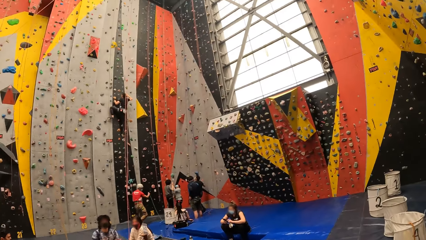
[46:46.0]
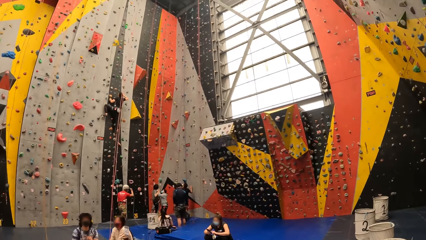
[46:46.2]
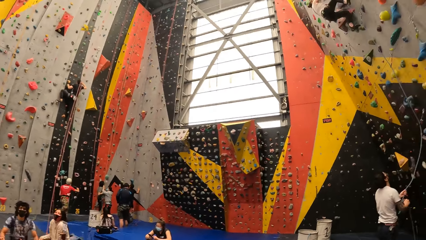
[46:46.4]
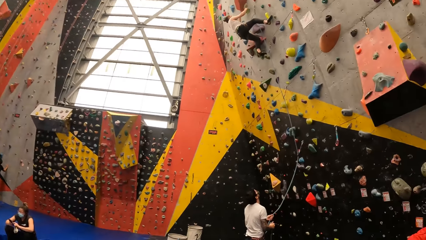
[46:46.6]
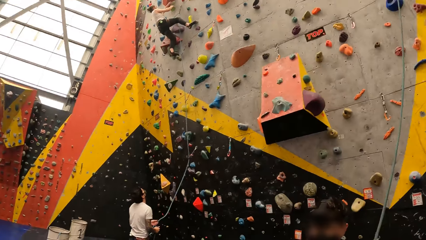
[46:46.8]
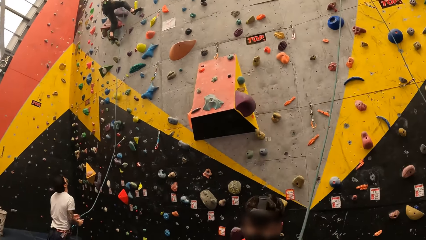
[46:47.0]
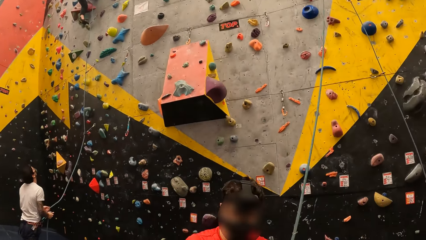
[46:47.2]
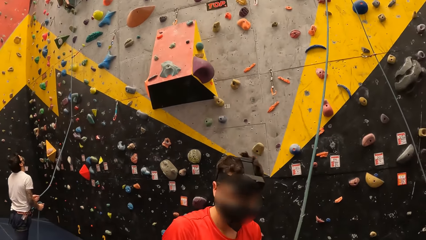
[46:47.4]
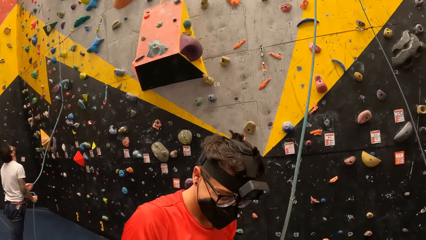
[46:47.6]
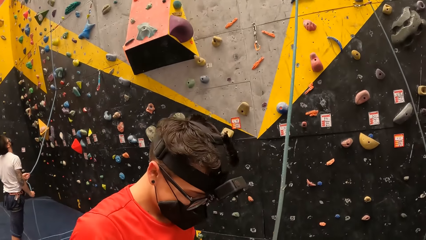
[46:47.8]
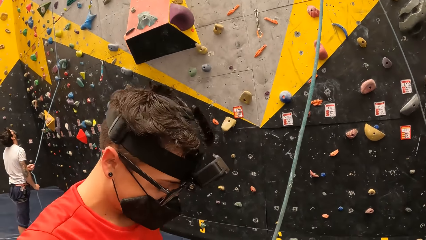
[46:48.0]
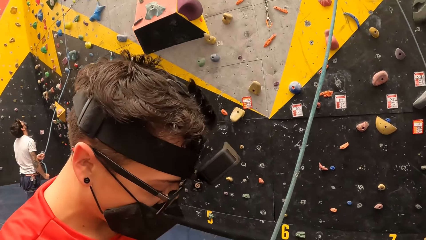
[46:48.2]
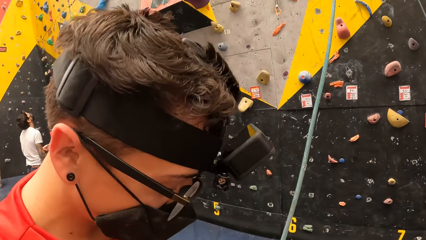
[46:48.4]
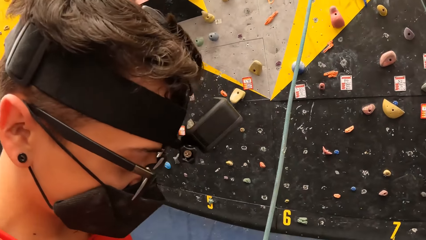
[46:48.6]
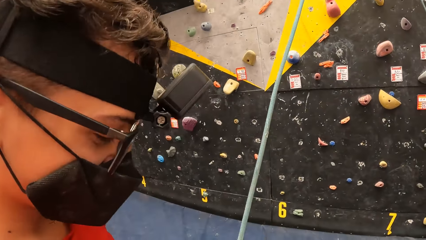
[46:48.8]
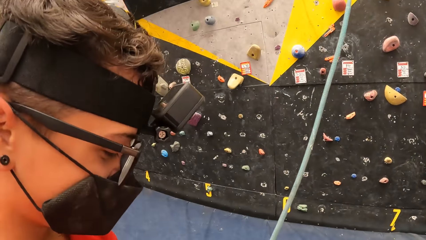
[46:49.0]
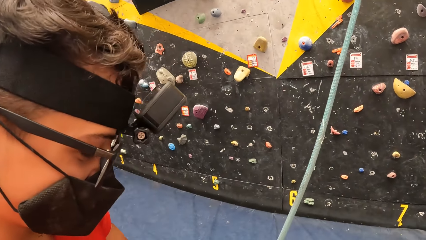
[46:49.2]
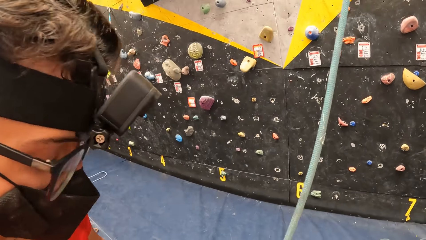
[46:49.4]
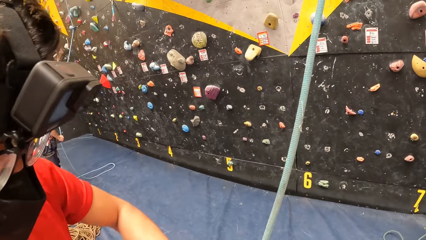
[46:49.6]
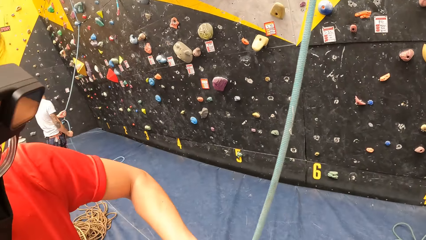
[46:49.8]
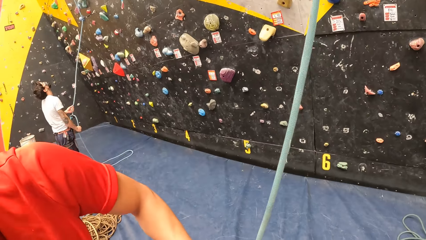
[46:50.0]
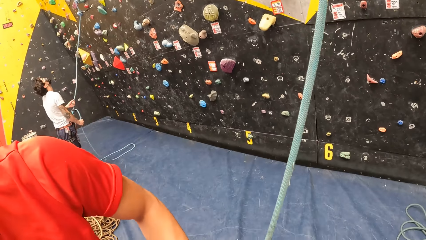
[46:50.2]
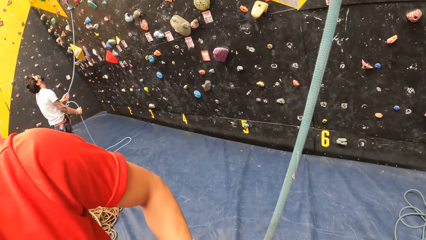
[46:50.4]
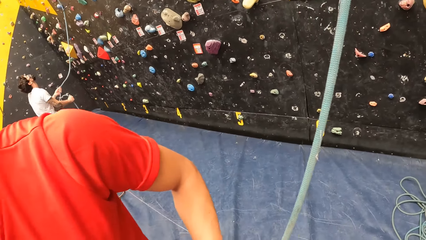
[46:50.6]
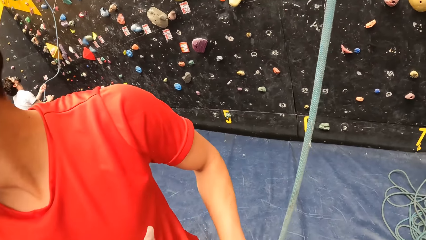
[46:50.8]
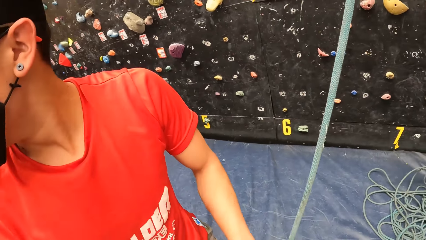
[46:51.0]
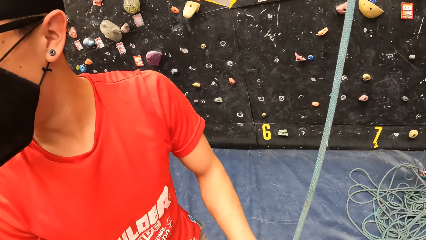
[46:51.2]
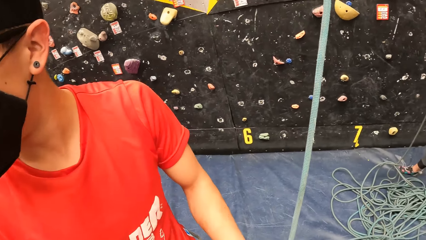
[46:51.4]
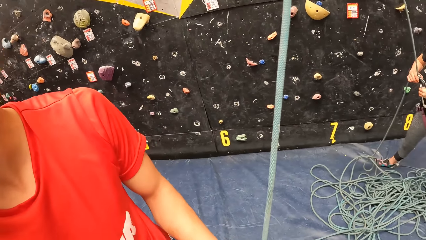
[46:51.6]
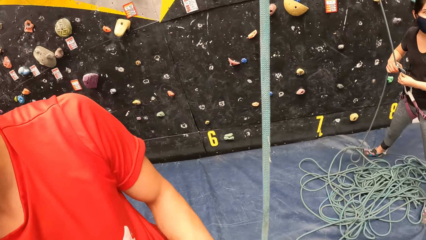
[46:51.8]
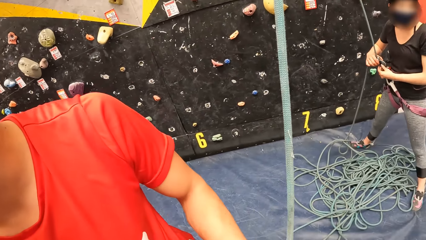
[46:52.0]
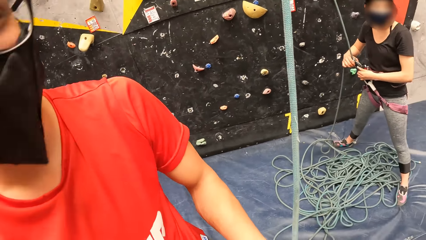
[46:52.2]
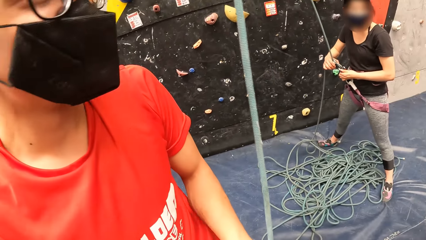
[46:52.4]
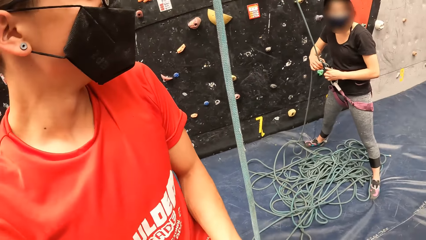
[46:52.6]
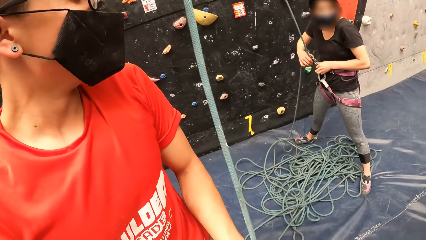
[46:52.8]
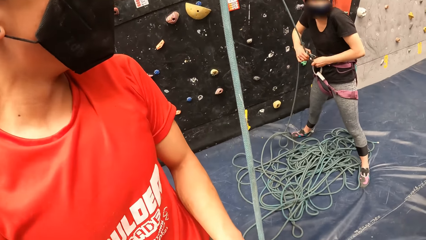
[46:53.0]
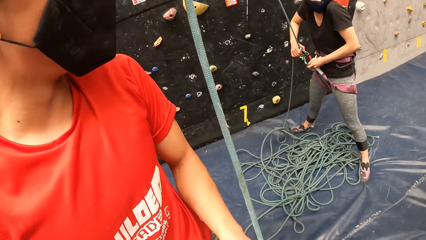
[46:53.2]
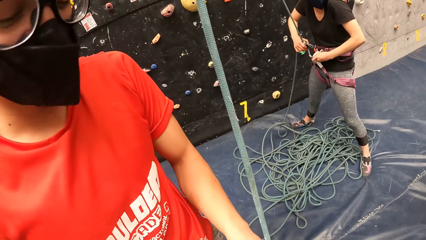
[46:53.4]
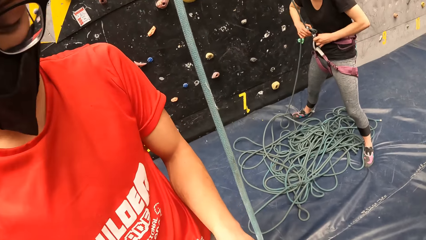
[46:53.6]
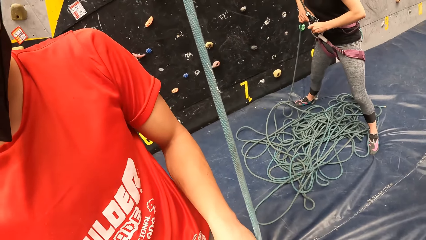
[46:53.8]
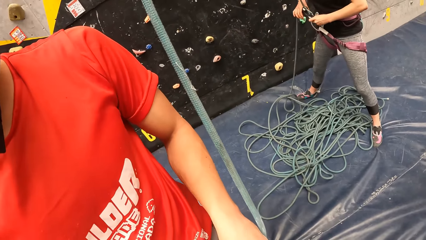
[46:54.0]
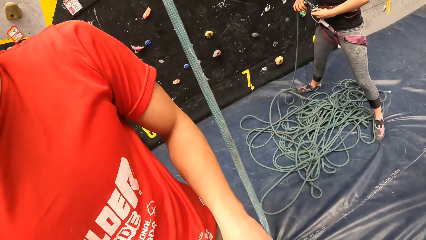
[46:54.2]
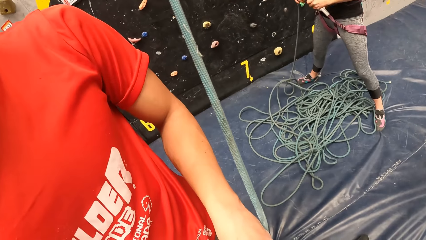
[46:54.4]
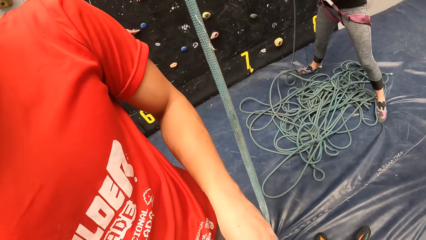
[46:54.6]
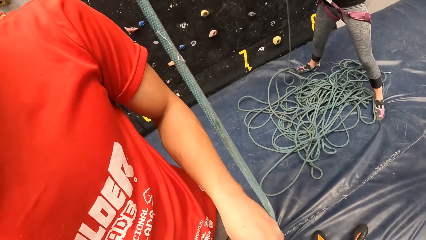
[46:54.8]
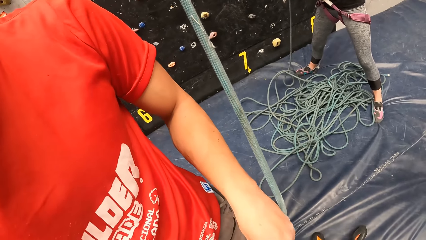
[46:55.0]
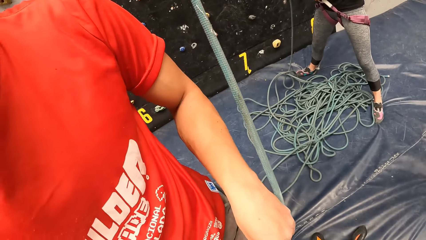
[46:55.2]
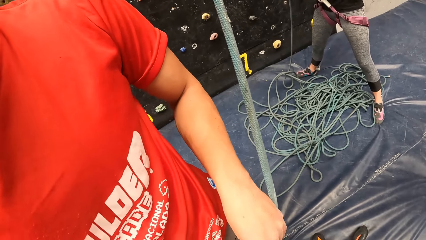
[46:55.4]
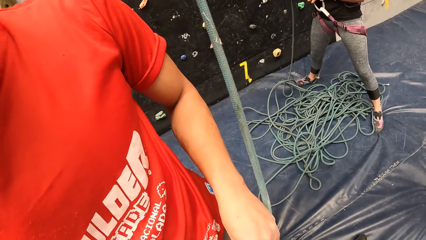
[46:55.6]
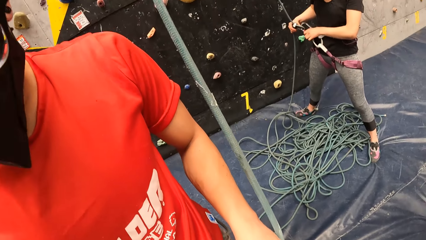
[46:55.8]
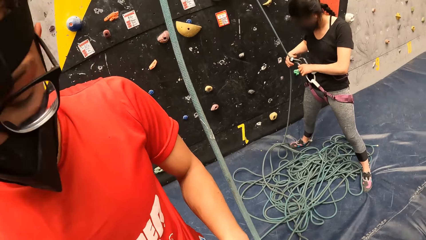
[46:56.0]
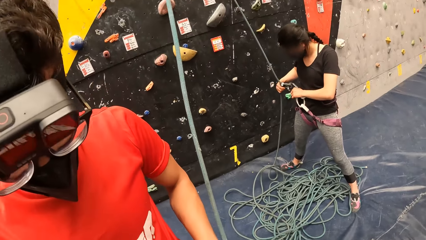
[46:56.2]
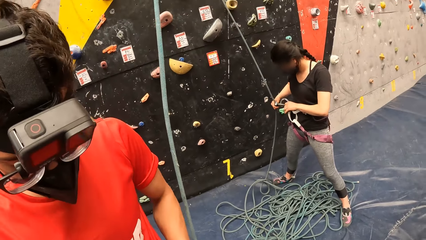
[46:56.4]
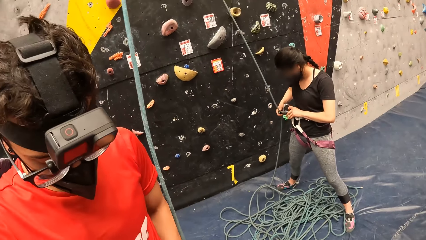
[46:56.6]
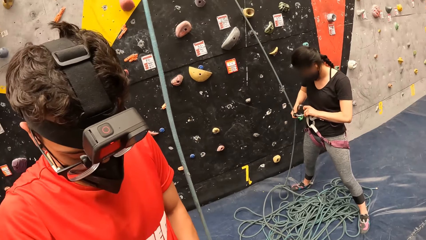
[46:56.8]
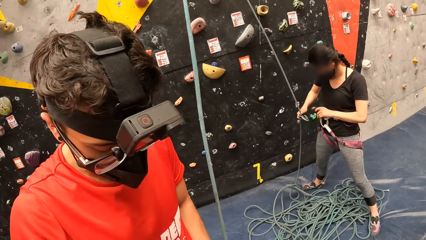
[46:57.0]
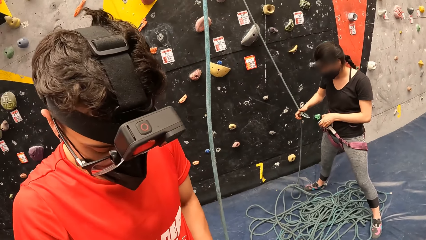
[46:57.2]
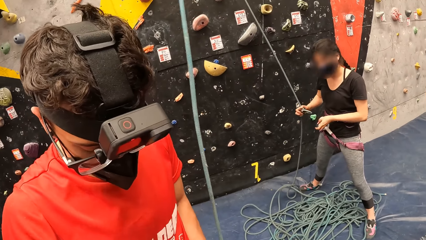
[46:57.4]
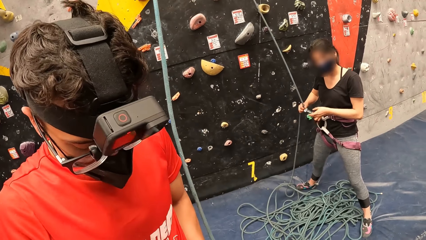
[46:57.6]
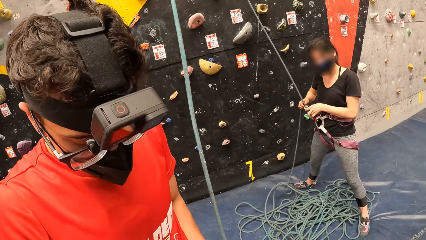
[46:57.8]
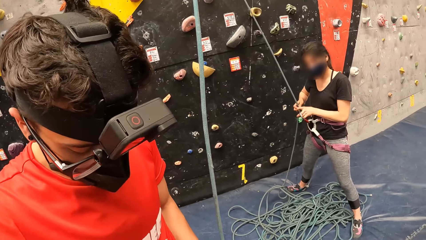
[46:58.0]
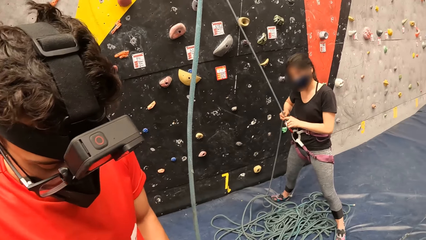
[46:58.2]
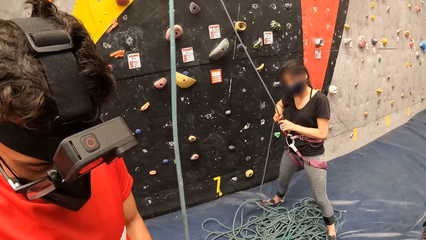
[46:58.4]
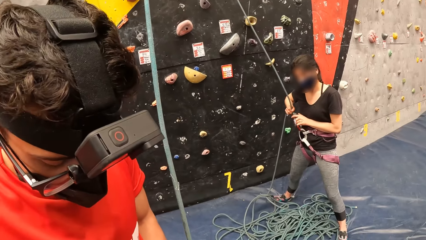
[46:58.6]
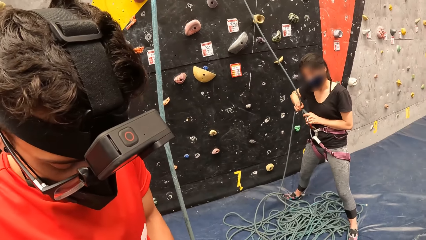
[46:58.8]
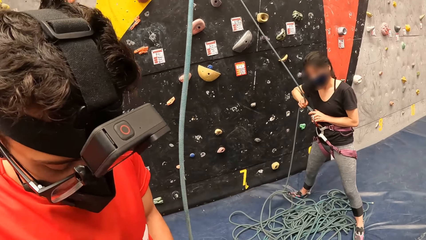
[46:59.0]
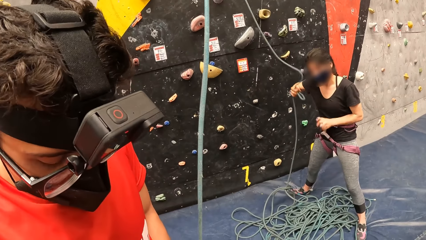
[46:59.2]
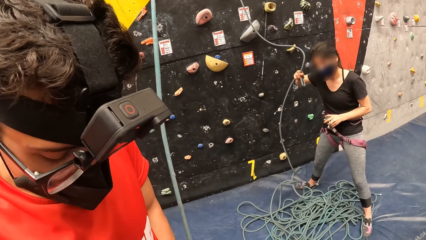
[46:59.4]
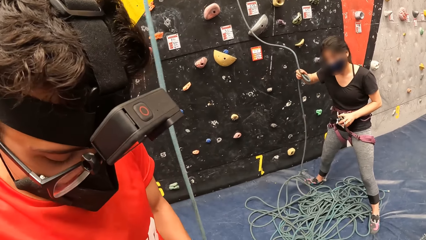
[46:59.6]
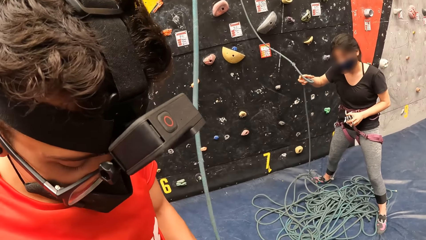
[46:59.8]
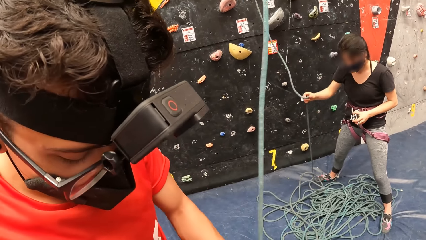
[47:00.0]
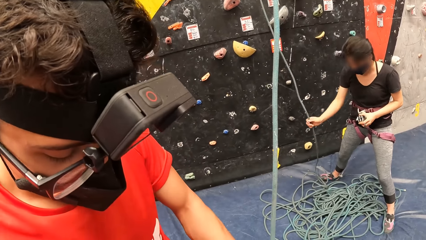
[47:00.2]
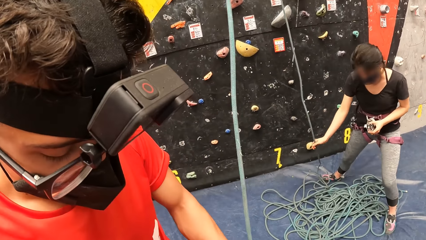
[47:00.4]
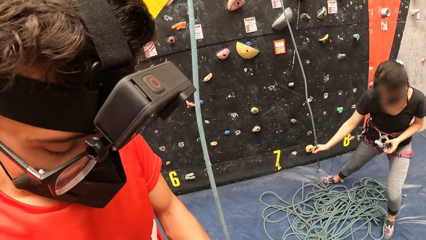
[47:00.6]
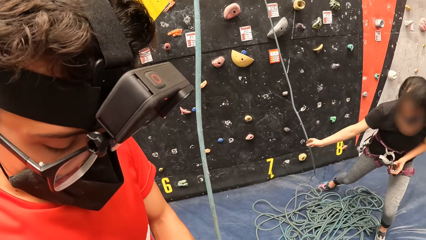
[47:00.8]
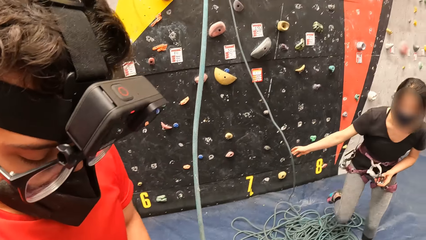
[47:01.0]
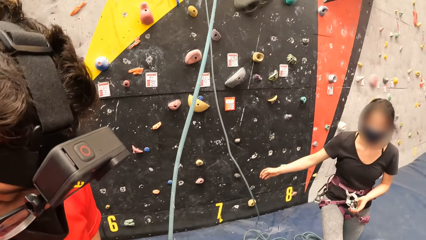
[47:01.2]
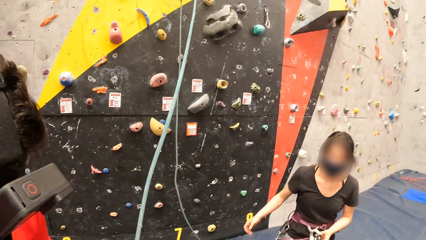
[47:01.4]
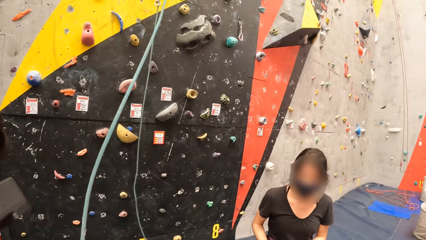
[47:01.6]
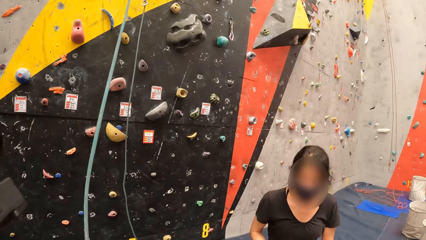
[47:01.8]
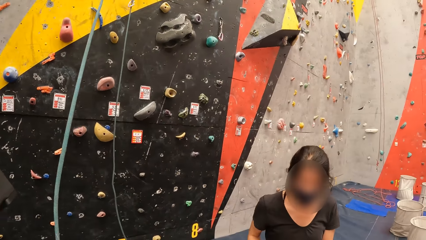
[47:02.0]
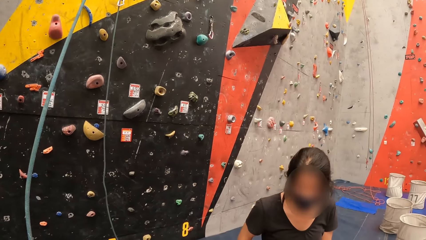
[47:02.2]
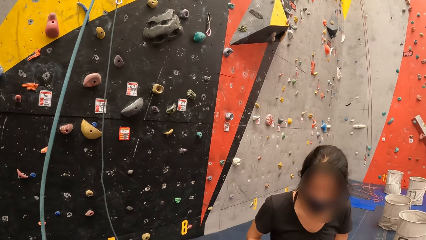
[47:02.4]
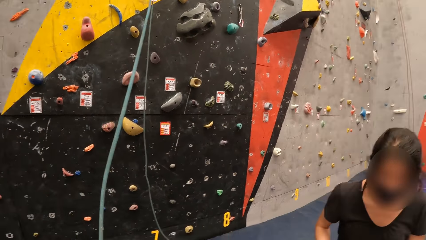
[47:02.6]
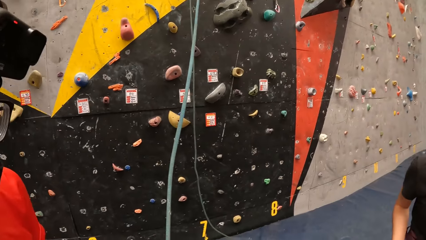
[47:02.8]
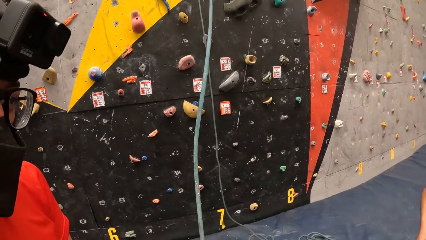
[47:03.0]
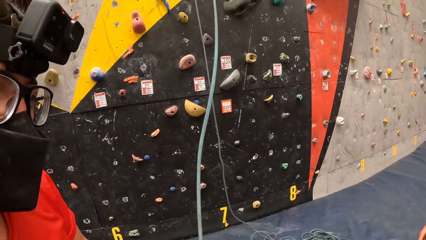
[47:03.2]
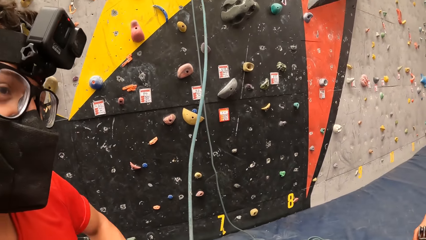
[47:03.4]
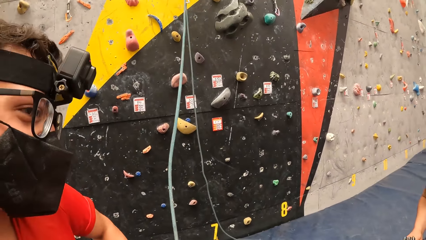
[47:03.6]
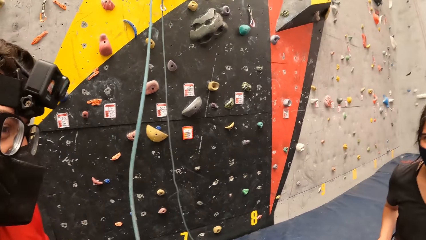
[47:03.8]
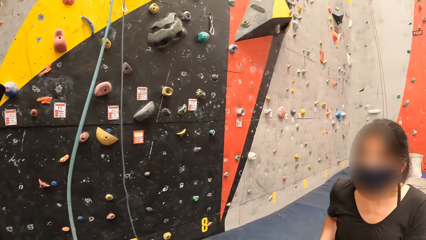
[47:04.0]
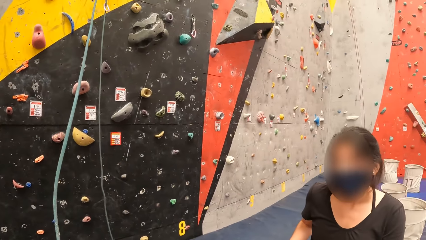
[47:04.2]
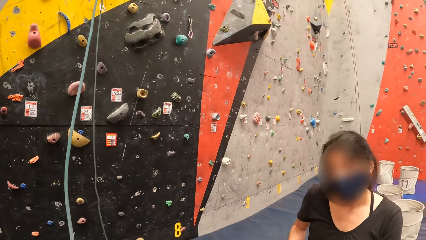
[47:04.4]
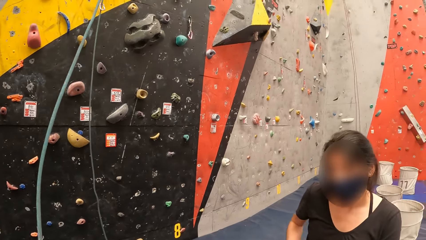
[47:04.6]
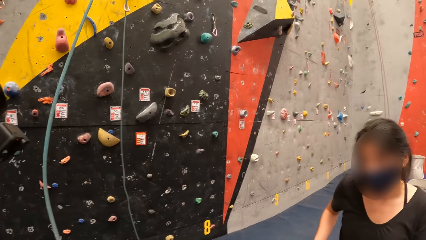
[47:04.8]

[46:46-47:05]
The camera wearer converses with the person or man. The man fastens the climbing rope. The camera wearer converses with a woman. They look around.
